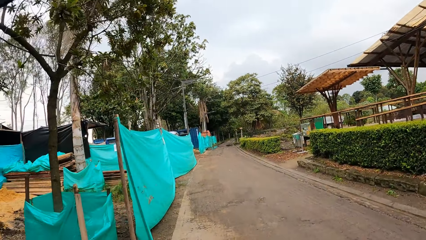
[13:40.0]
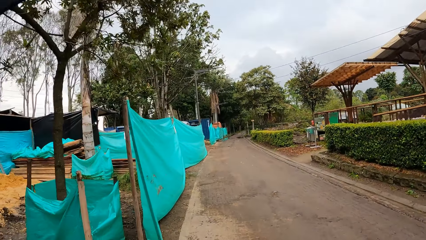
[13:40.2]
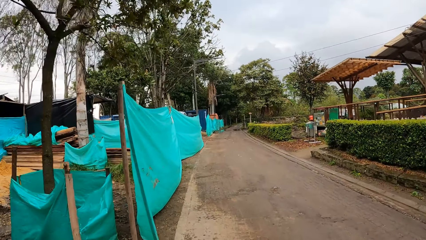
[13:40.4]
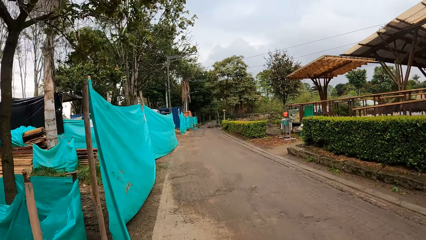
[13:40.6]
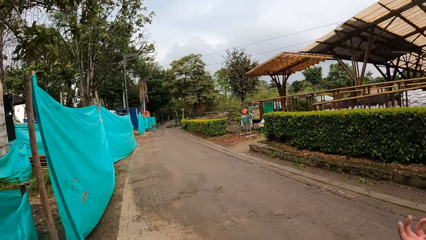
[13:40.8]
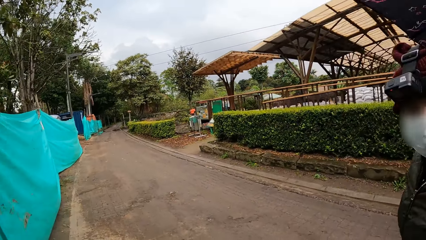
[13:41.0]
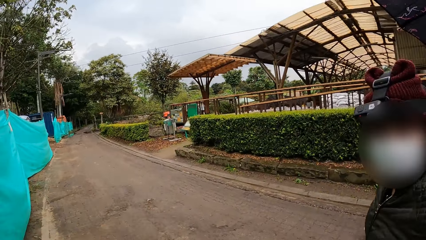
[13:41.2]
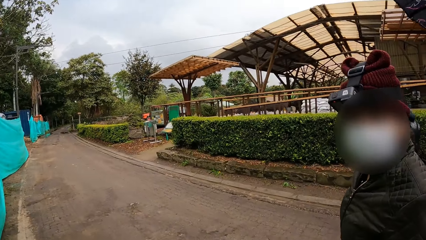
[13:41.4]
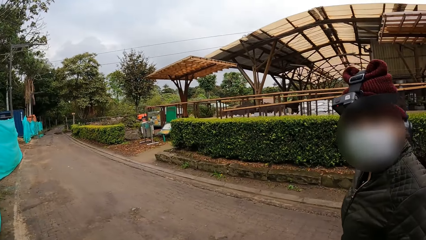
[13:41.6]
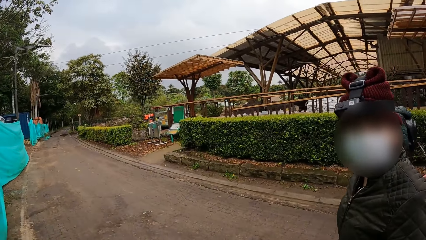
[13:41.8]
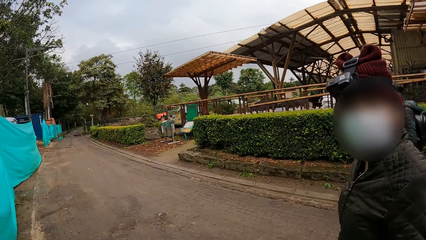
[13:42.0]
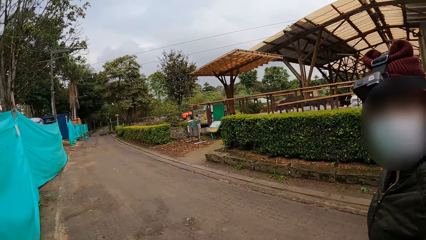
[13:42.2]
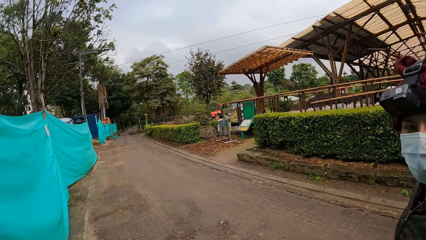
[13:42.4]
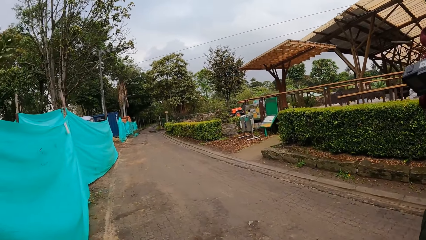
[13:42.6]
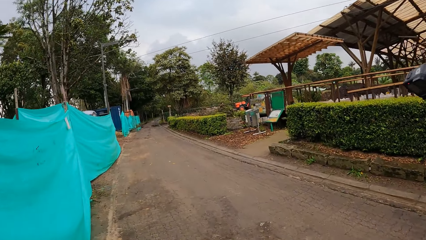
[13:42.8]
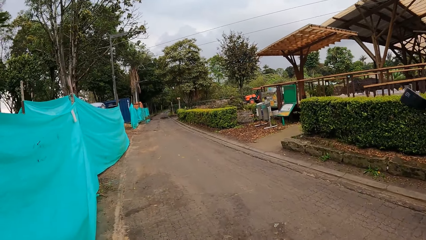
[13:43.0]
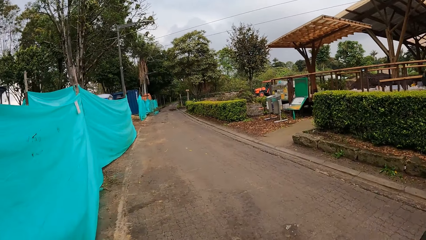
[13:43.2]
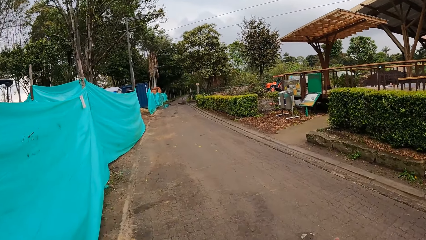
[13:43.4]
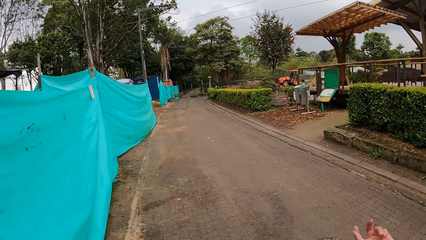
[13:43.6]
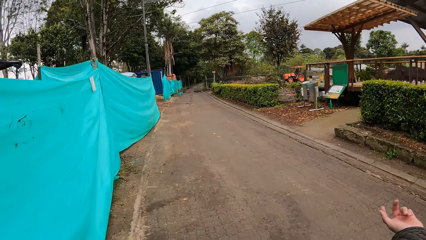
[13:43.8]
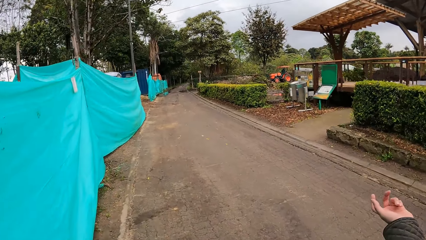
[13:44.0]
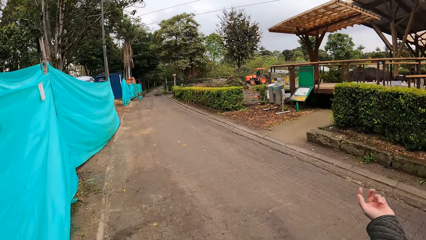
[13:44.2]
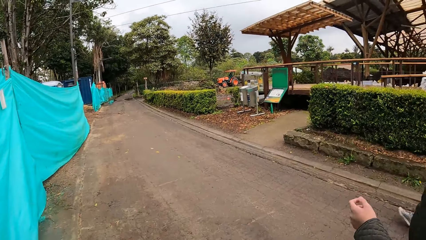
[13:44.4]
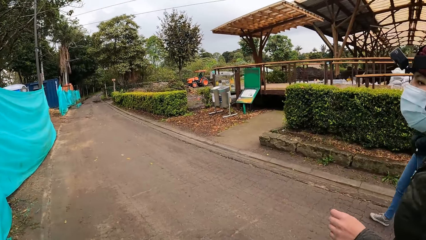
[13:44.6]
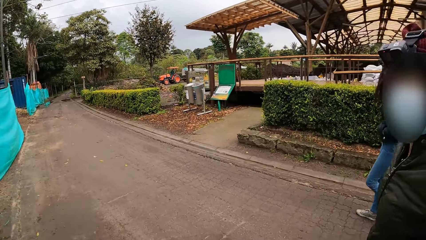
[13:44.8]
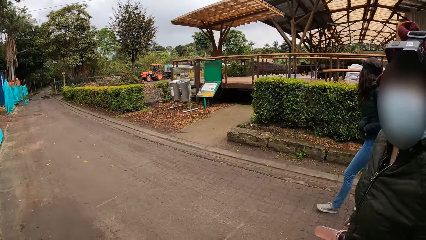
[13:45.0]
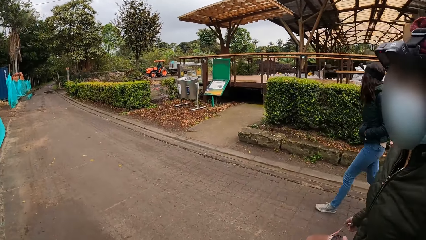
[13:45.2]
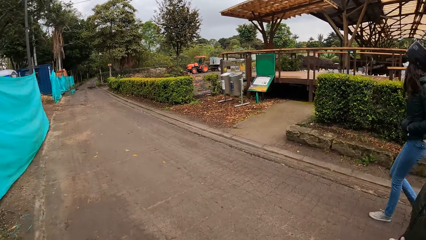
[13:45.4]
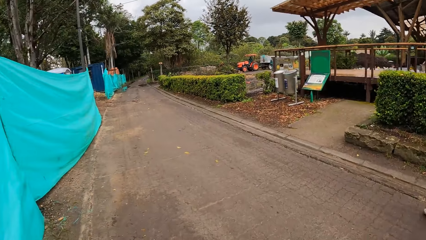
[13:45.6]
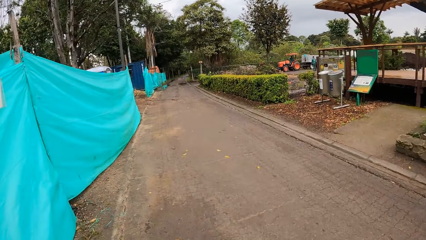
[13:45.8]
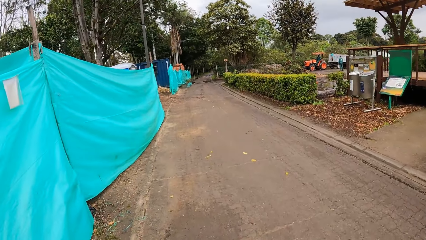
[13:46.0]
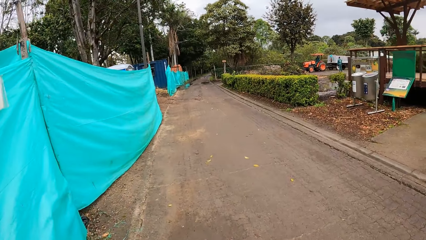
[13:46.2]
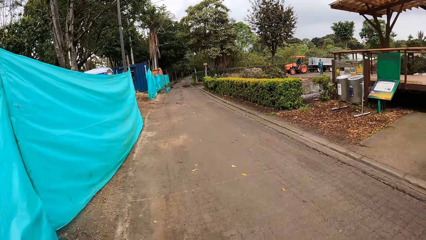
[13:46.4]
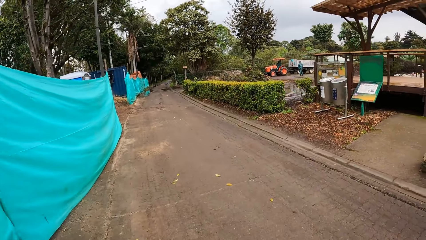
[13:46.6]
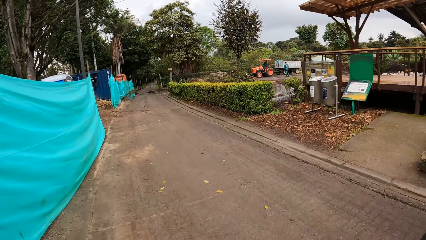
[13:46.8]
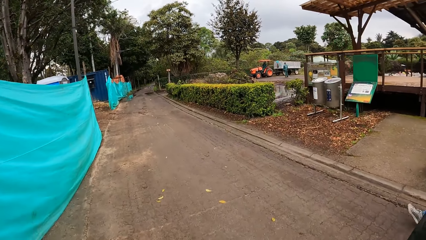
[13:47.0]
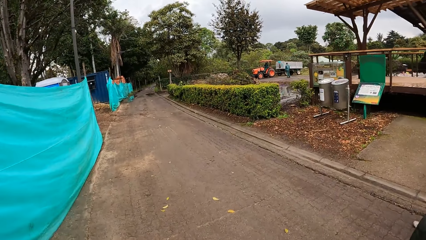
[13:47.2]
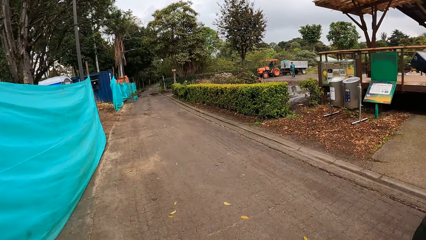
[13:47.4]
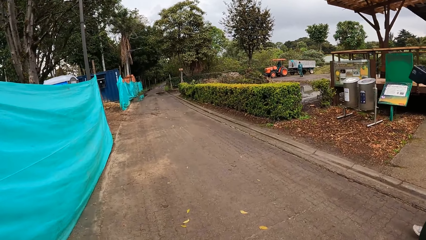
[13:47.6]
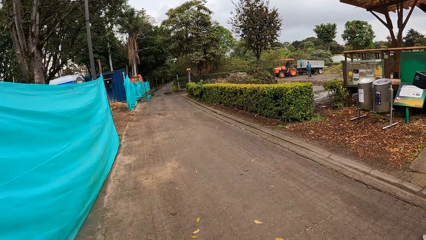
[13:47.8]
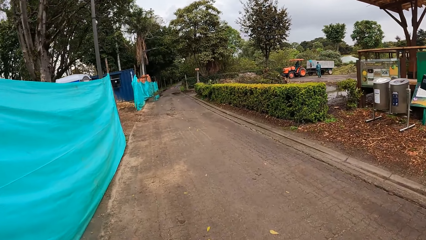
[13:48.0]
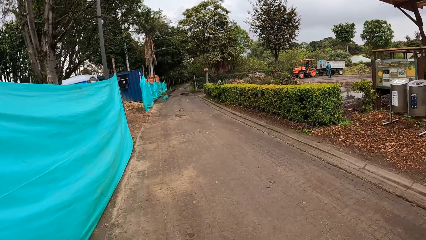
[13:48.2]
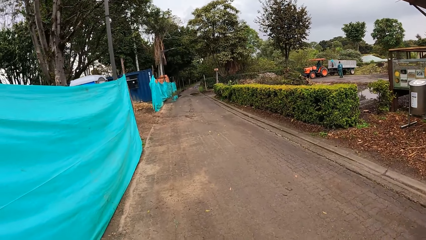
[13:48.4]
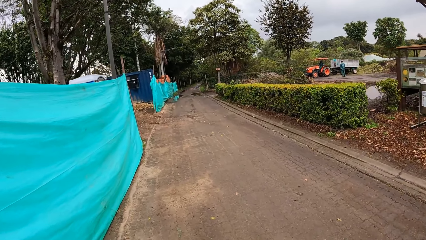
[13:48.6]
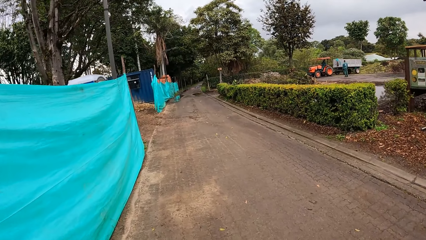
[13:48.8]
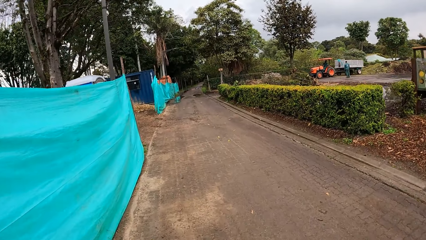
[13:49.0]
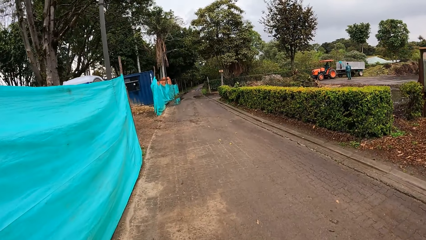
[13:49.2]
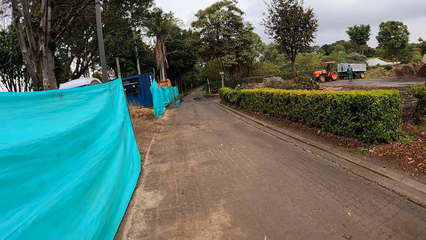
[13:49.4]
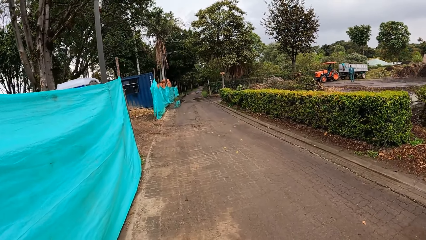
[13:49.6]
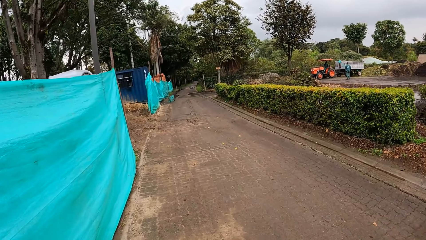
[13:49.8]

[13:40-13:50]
The woman interacts with the camera wearer. A man looks at the camera wearer. The man looks on his hand.

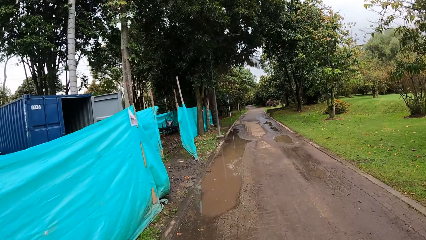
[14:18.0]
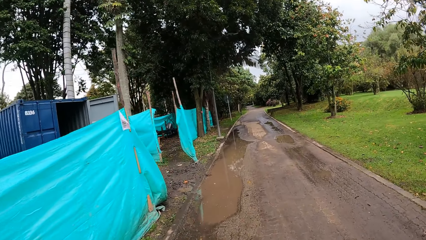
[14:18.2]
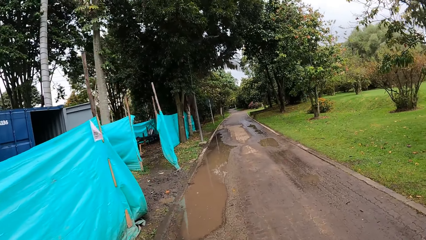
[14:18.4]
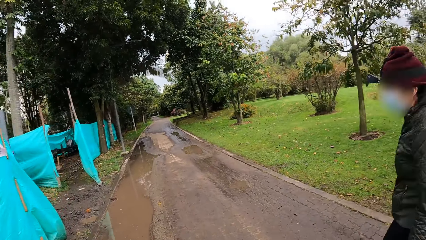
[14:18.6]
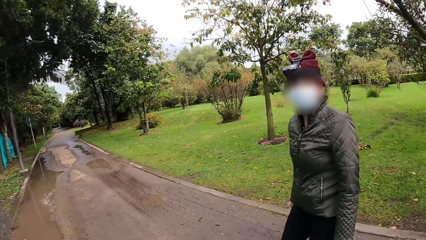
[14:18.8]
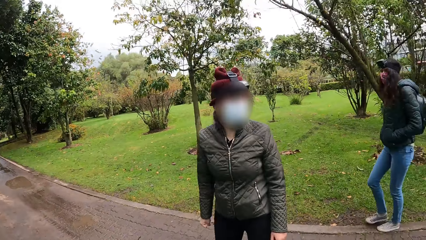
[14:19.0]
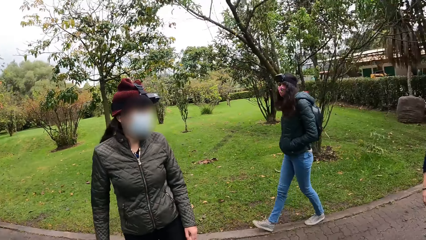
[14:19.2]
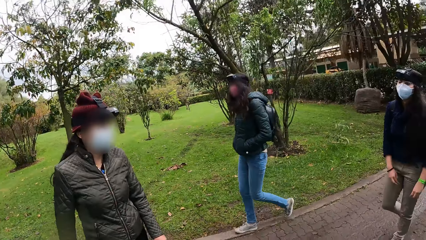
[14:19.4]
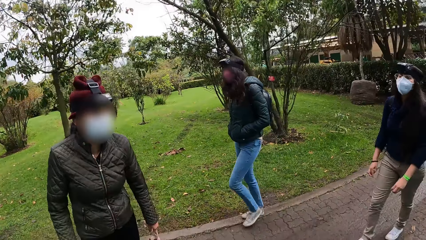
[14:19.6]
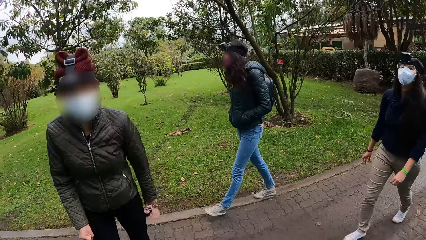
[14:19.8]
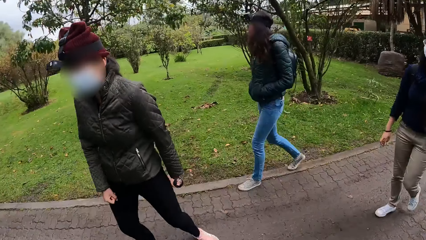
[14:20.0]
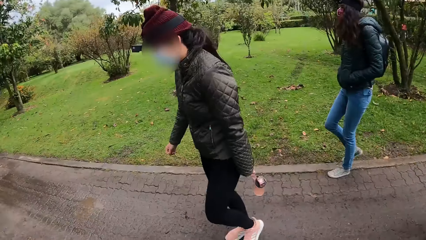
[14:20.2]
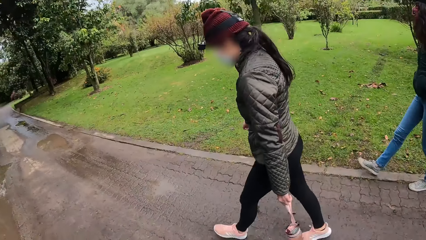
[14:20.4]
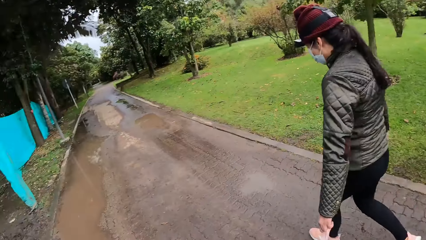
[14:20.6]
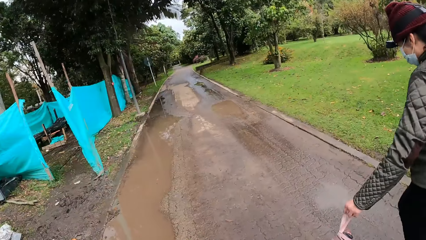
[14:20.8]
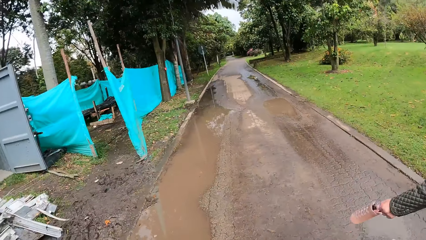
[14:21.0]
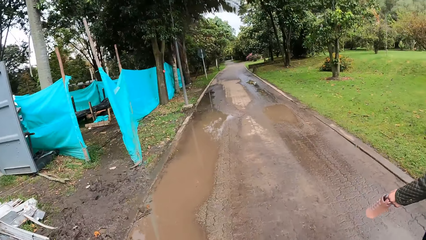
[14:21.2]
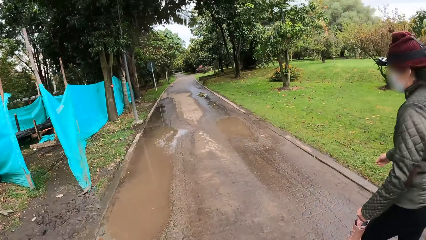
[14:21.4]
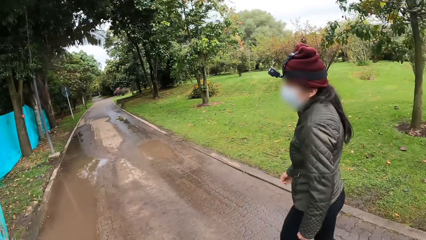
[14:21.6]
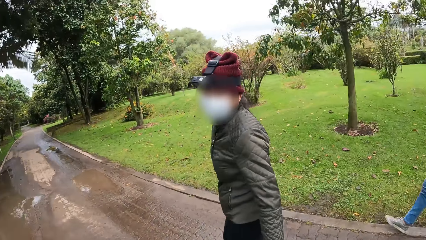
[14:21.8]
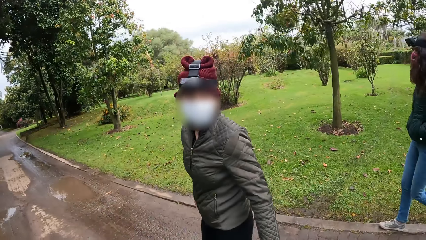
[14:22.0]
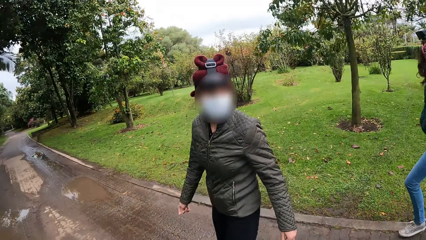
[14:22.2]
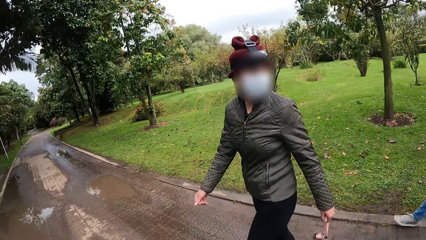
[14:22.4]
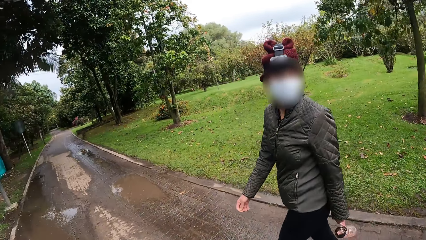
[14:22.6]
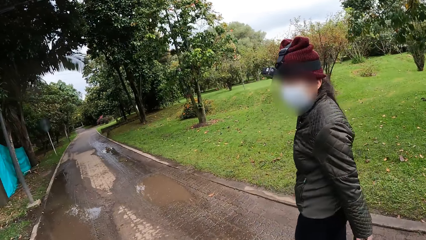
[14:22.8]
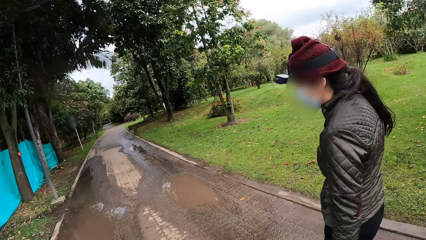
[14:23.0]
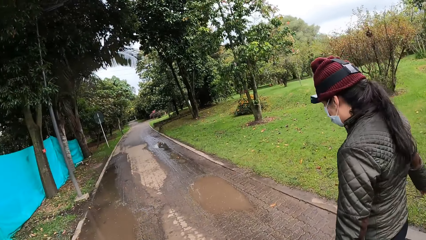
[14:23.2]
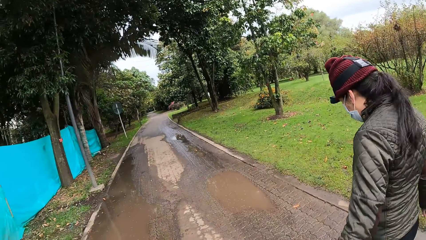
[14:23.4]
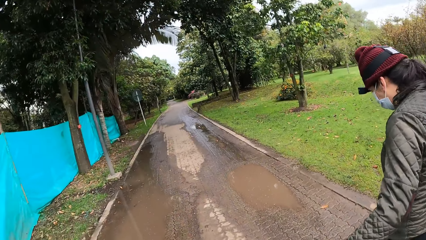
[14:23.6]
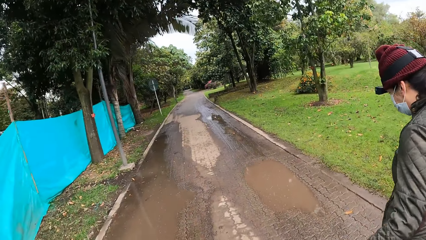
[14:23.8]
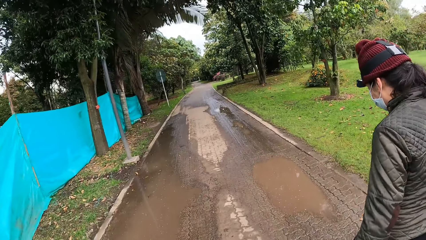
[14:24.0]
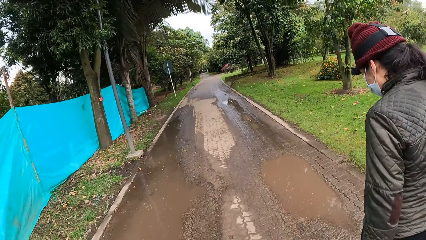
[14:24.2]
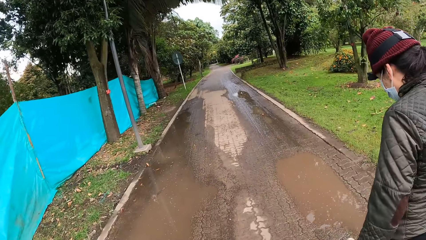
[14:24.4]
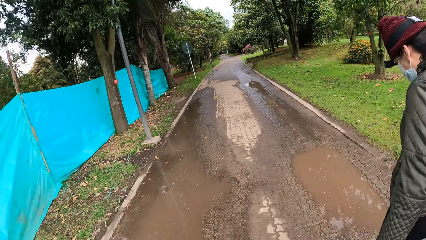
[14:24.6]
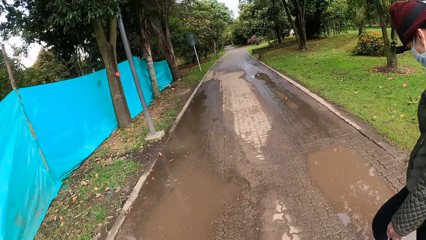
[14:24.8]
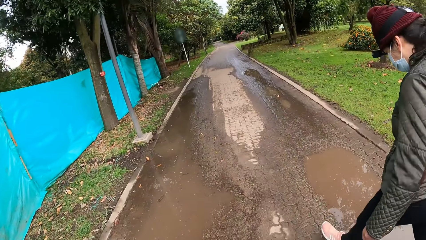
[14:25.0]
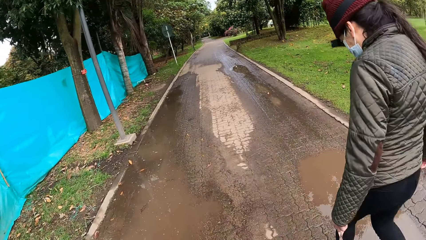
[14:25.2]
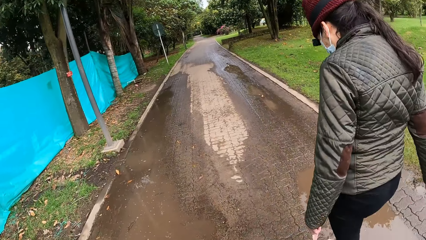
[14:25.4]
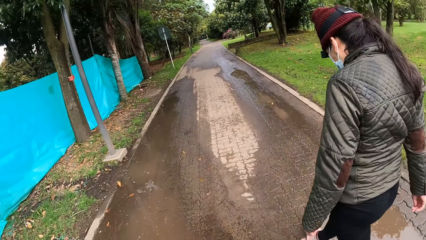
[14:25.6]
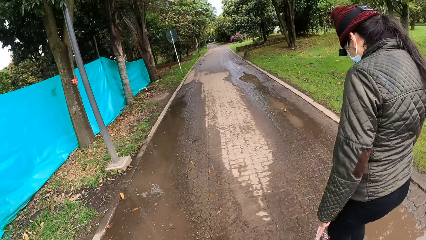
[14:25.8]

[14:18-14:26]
A woman walks on the road. The camera wearer walks beside other people and converses.
